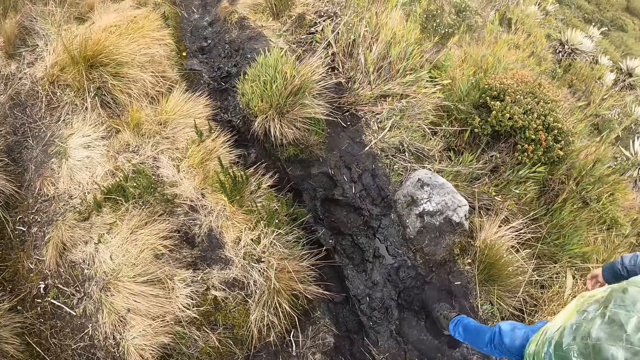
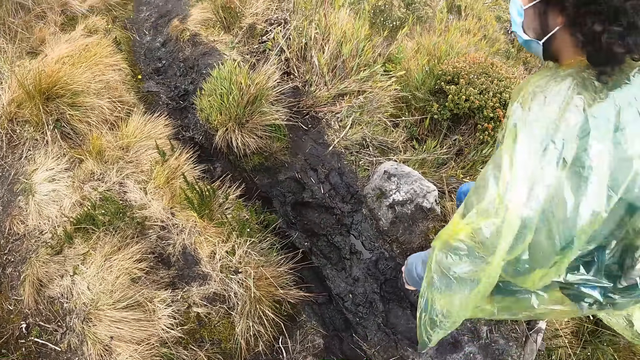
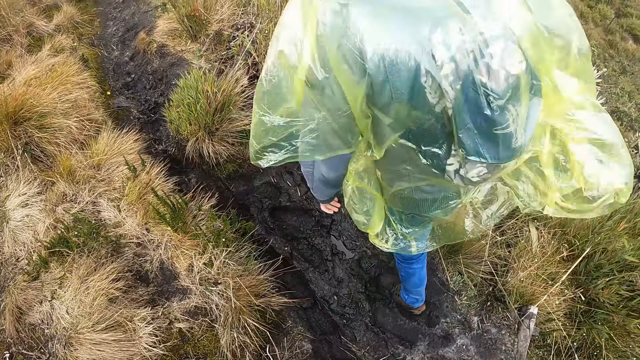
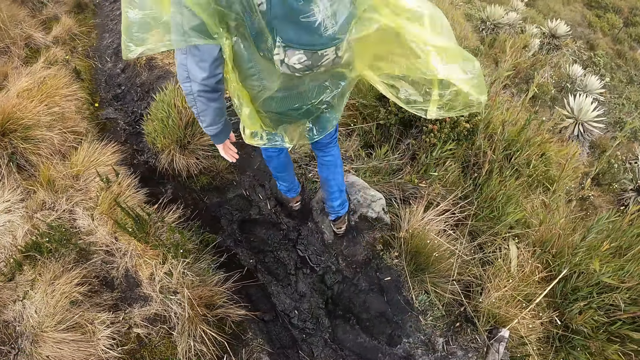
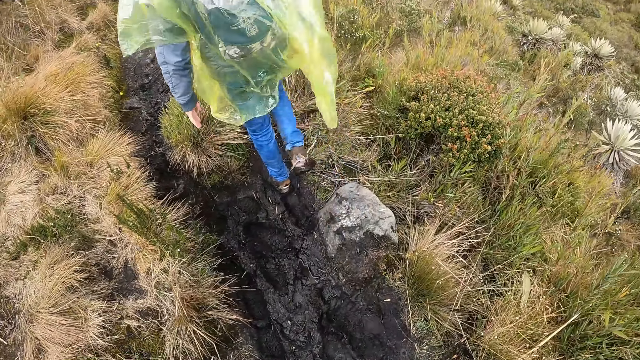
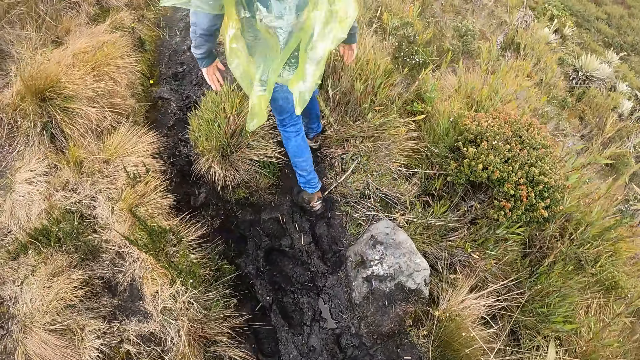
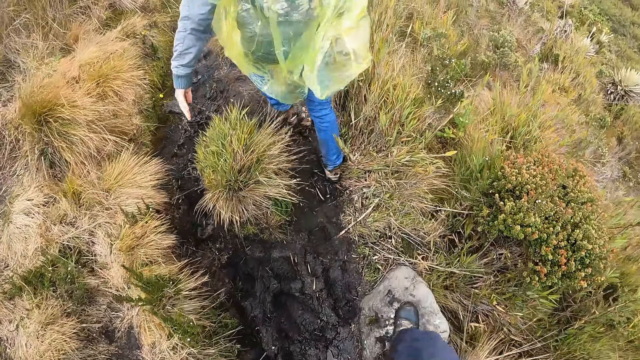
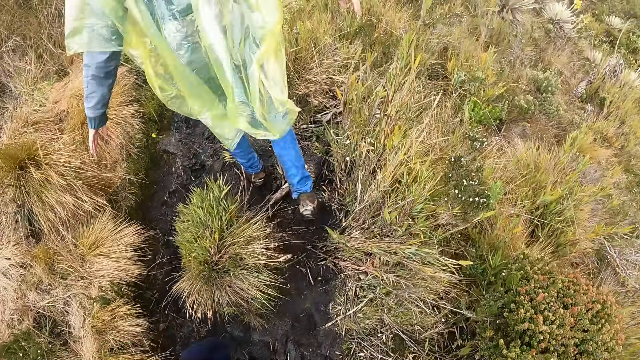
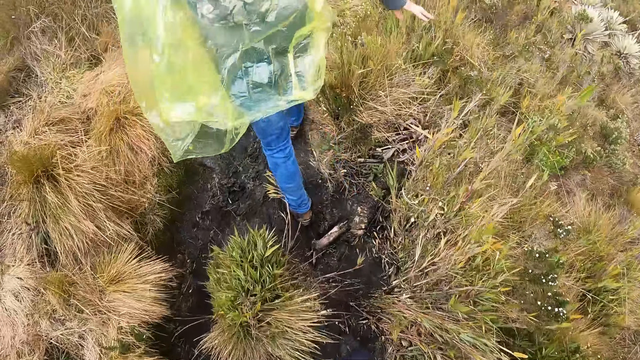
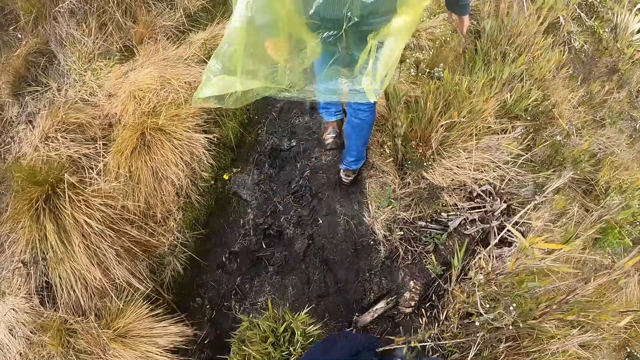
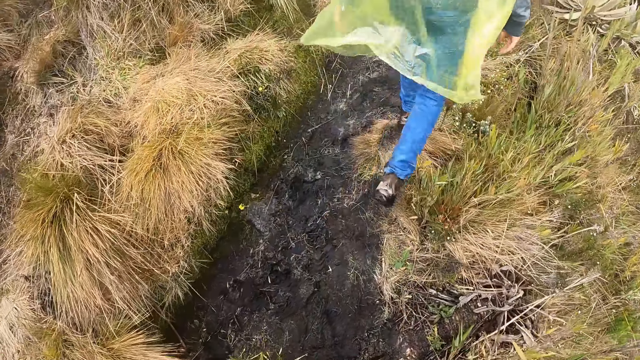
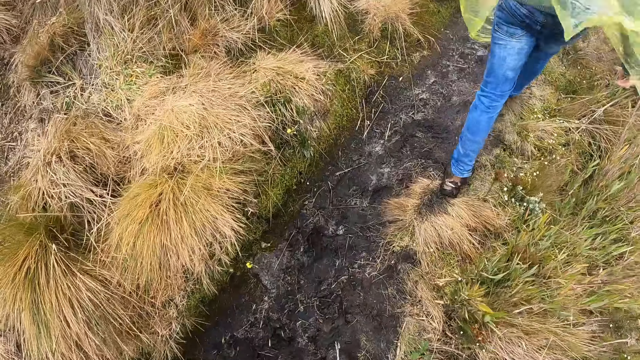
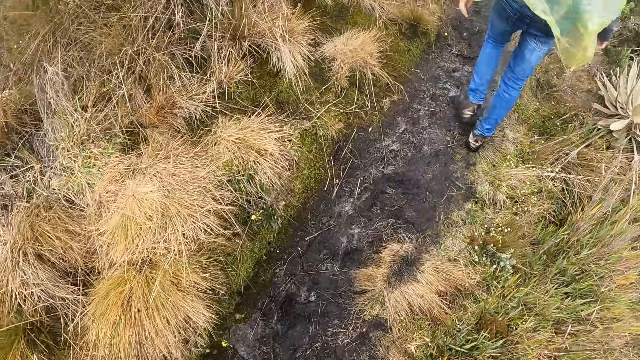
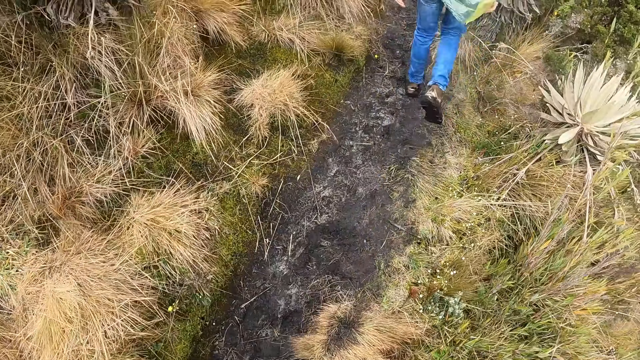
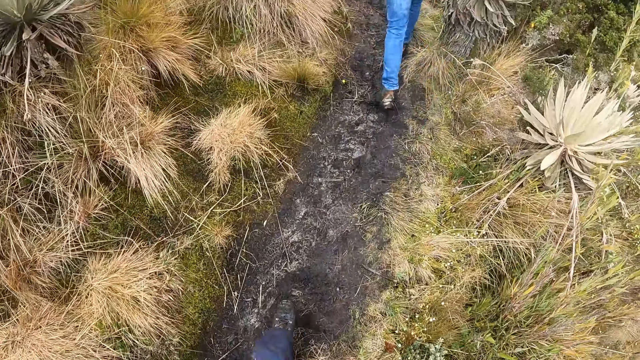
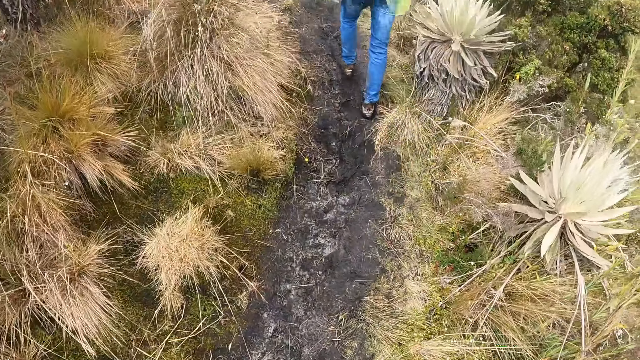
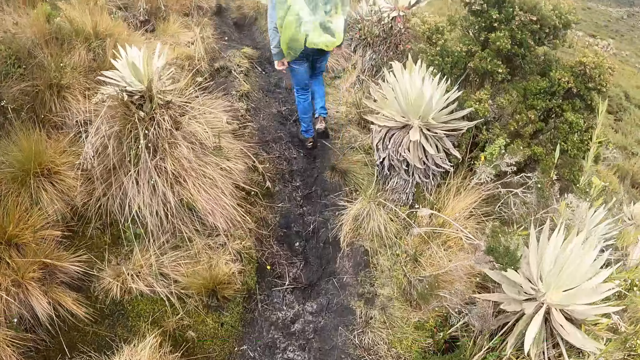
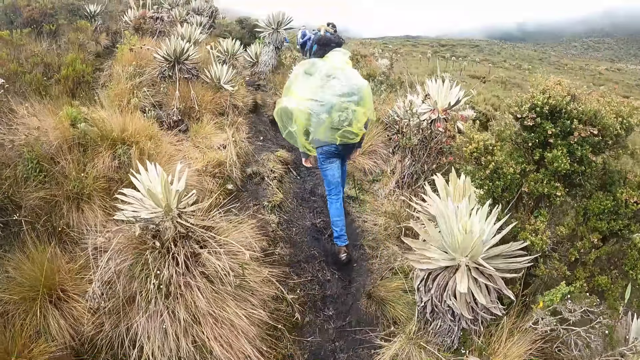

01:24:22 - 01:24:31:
The camera wearer looks around. They hike with the group of people. They walk around.

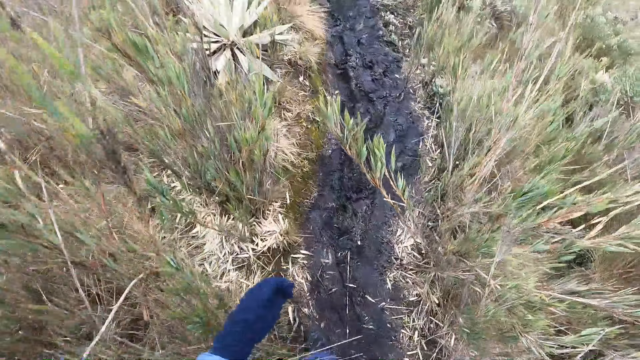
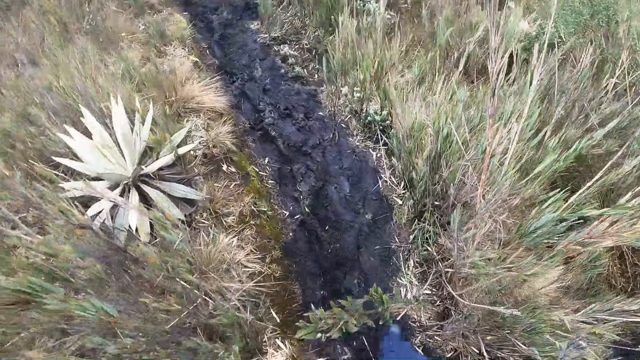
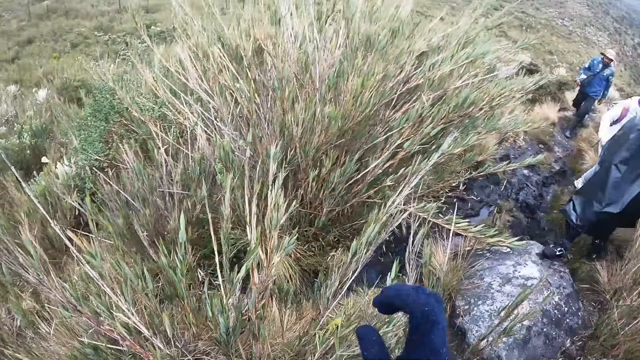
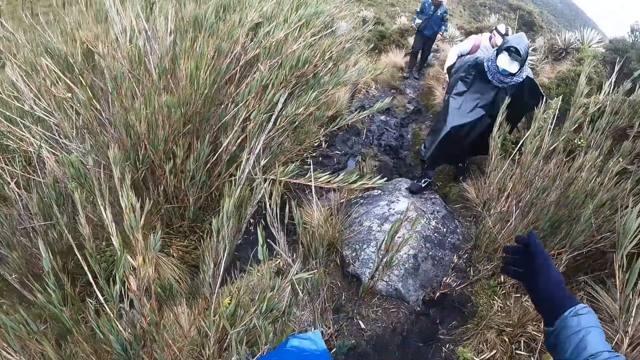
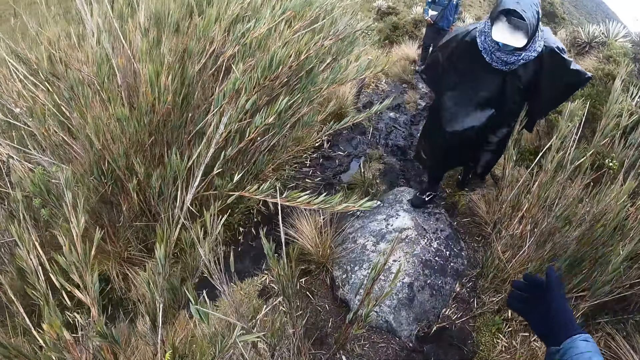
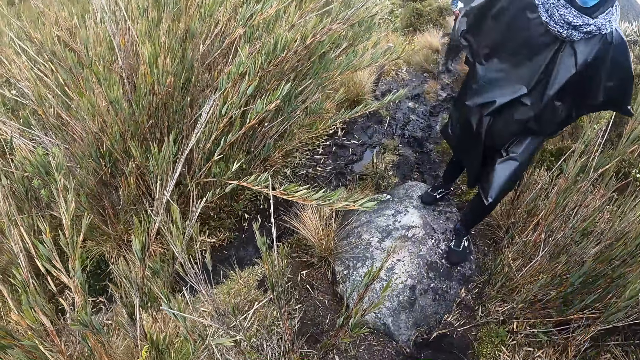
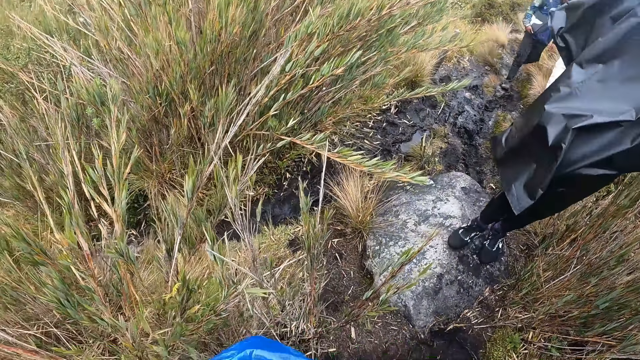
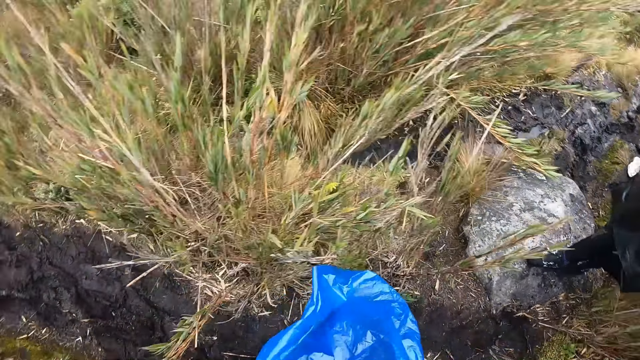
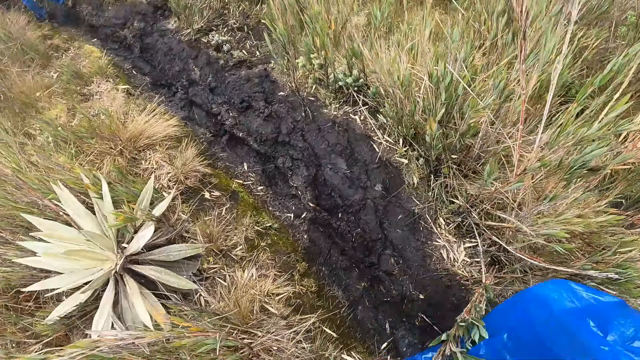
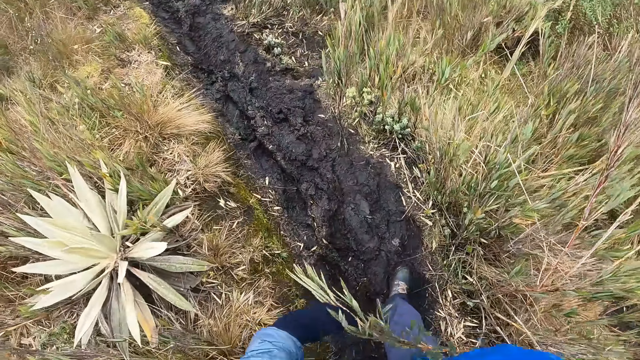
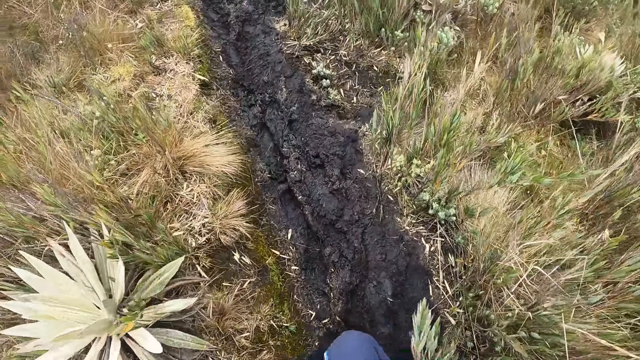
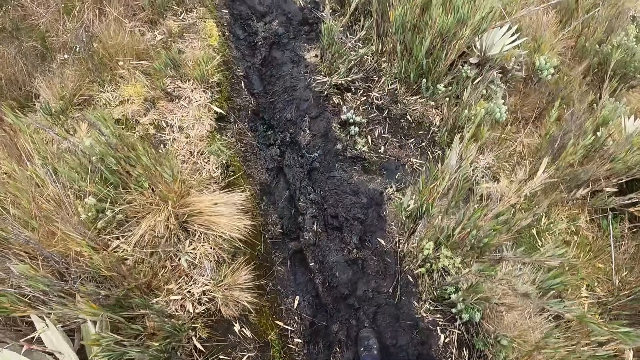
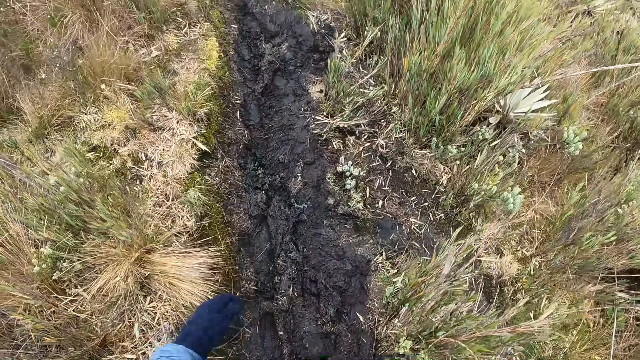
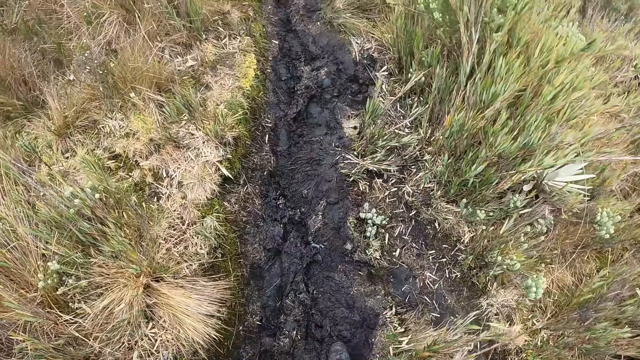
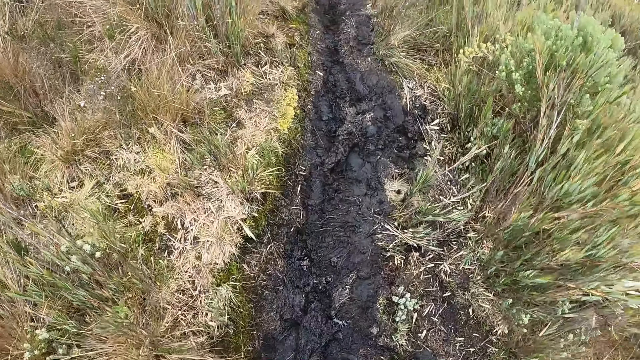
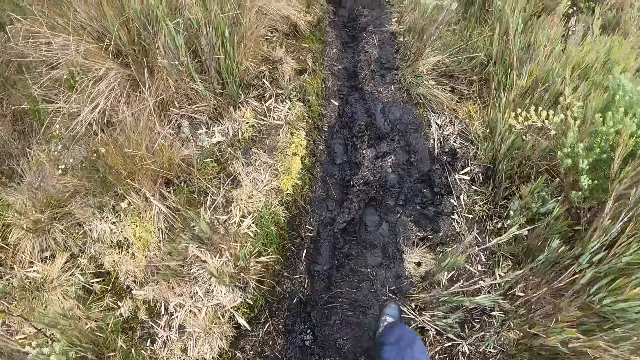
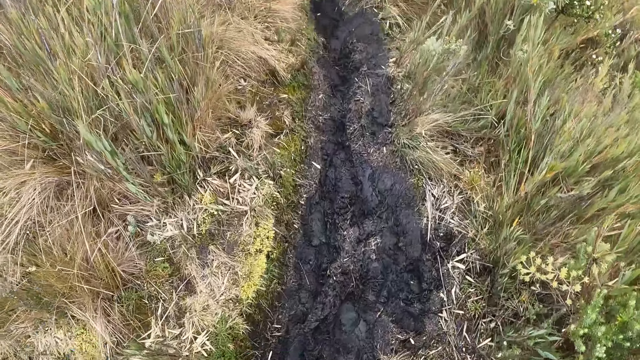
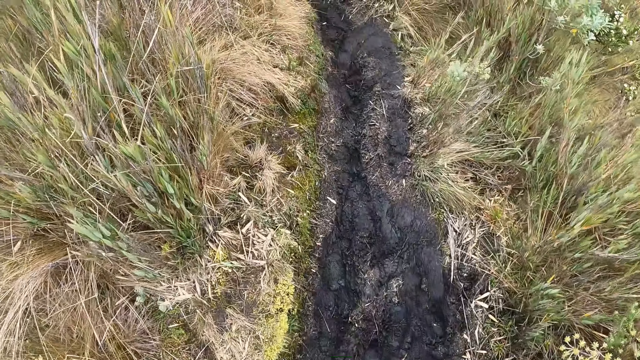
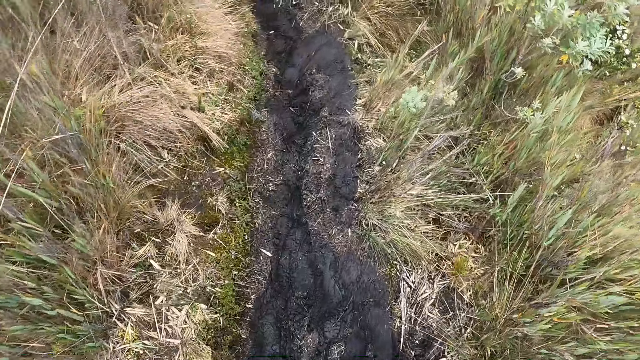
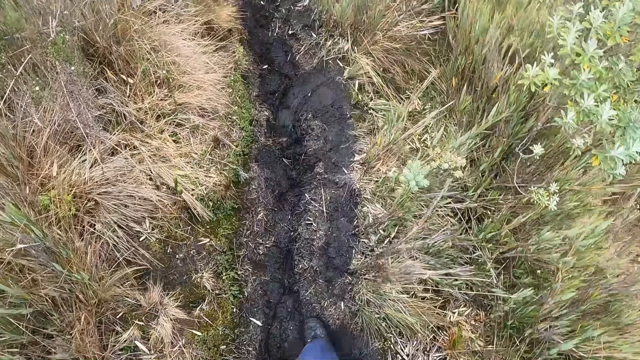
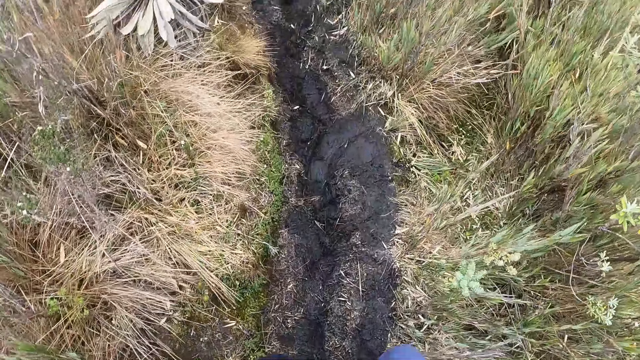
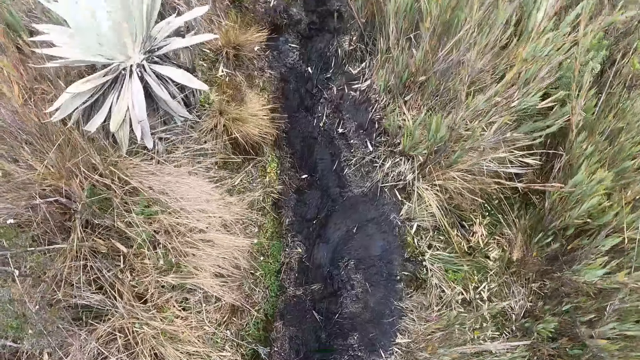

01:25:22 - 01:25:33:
The camera wearer extends his right hand towards the man. He hikes with some group of people. He walks around.
